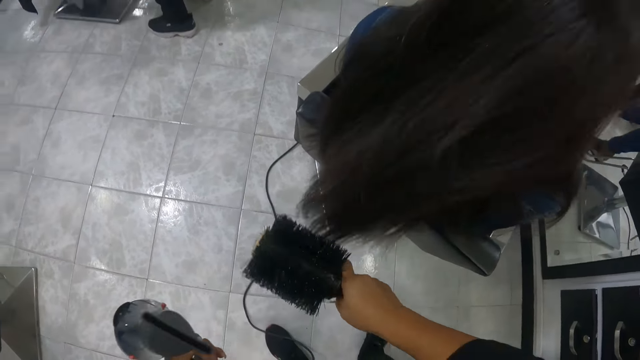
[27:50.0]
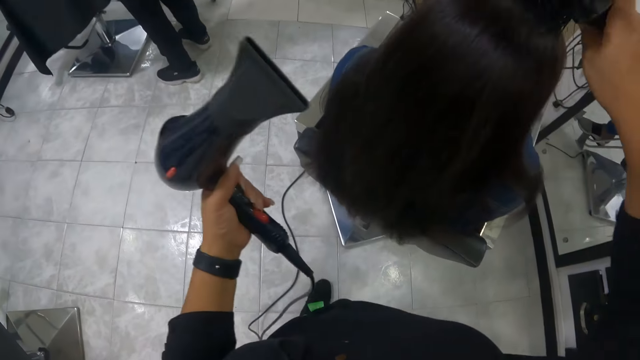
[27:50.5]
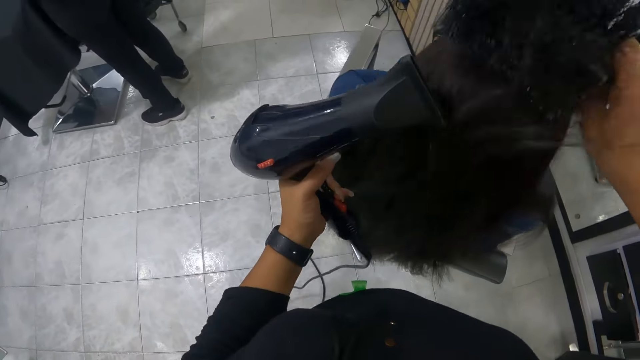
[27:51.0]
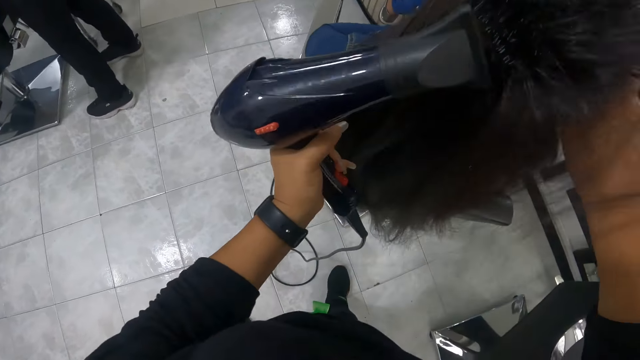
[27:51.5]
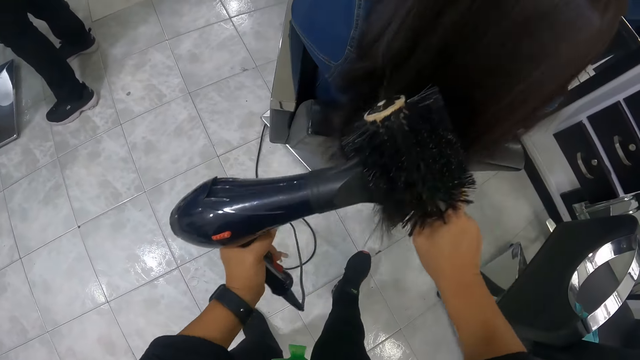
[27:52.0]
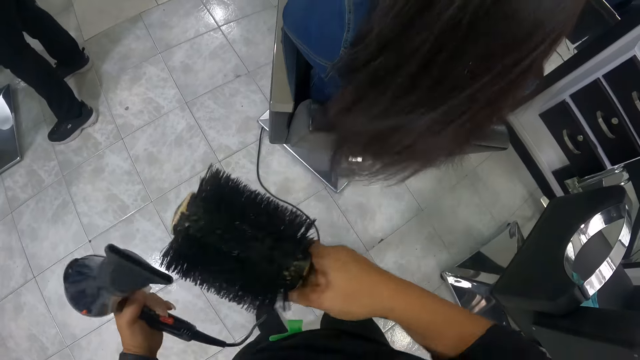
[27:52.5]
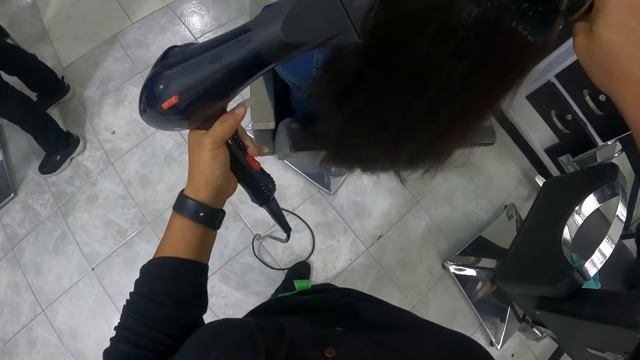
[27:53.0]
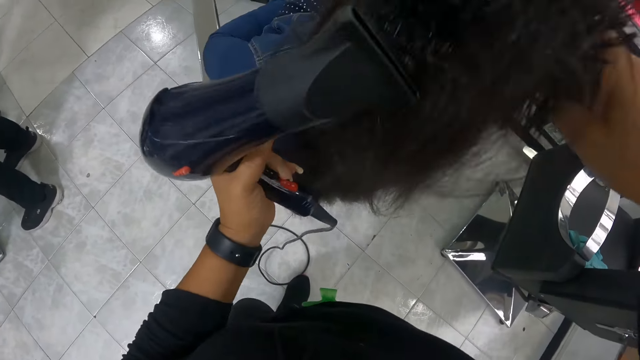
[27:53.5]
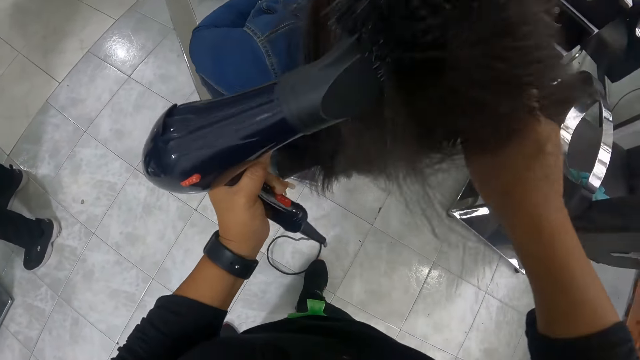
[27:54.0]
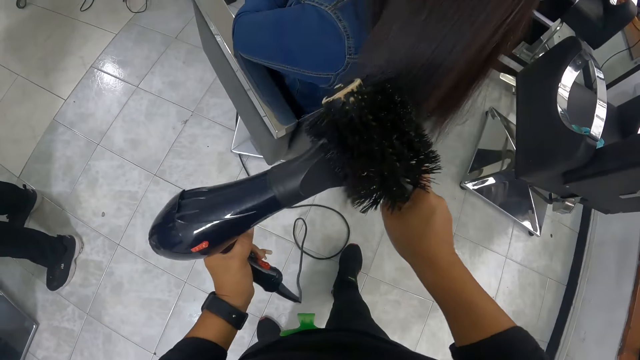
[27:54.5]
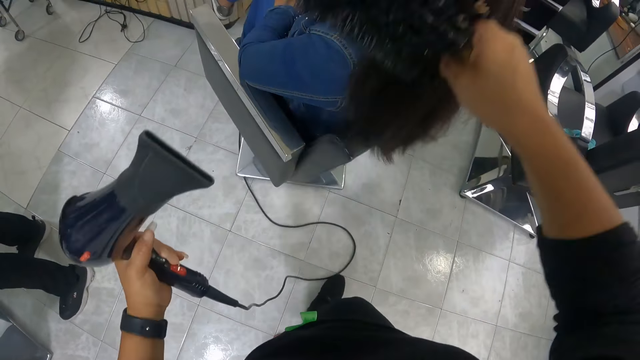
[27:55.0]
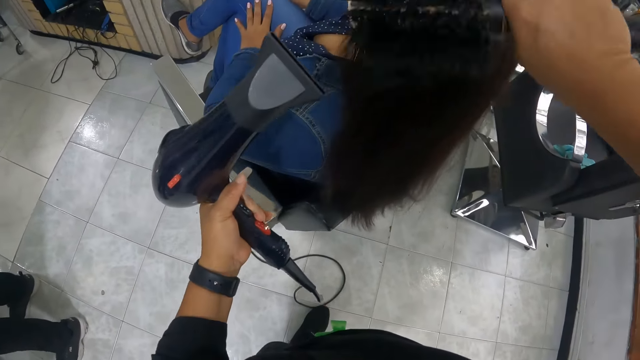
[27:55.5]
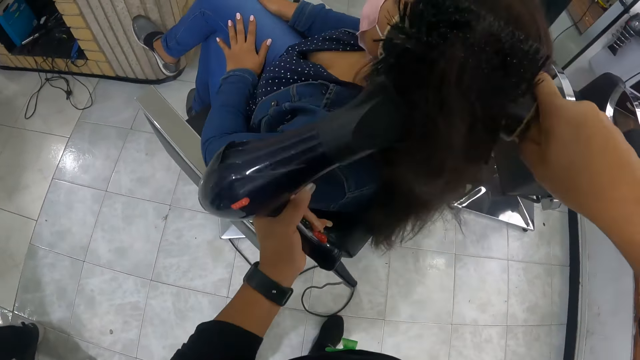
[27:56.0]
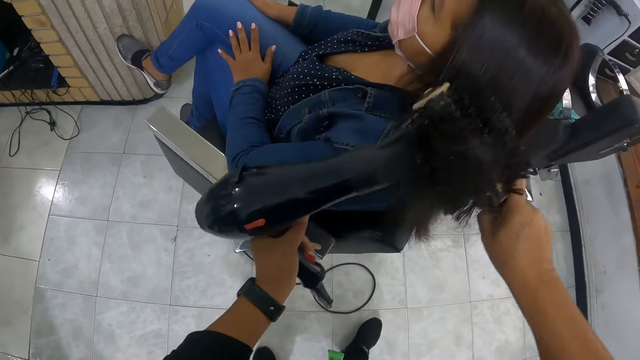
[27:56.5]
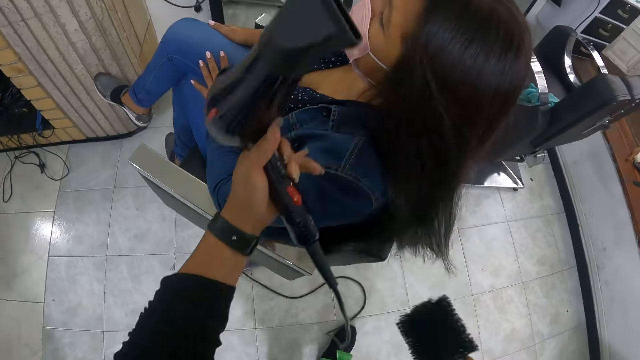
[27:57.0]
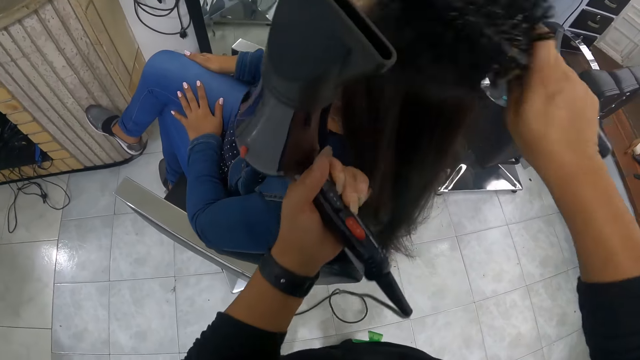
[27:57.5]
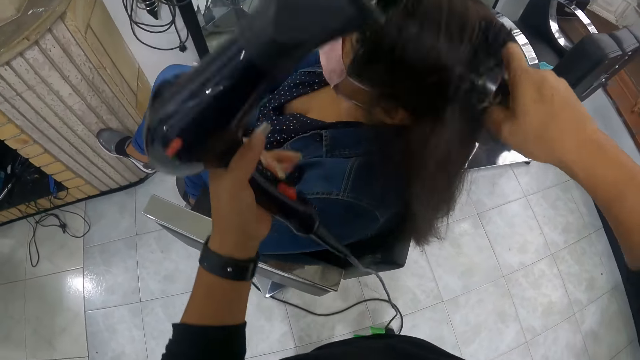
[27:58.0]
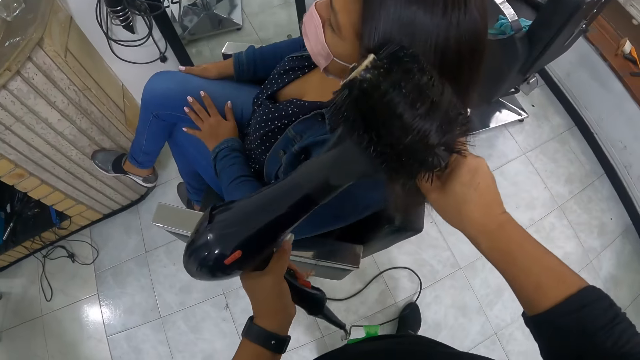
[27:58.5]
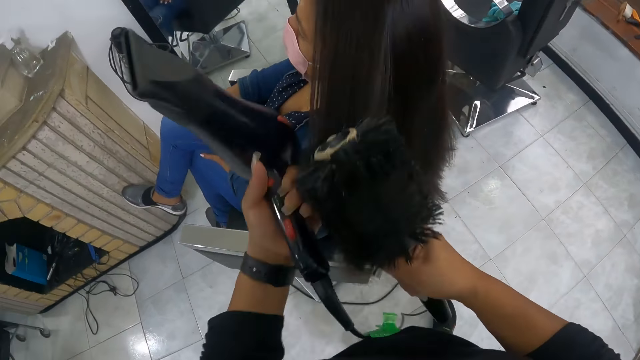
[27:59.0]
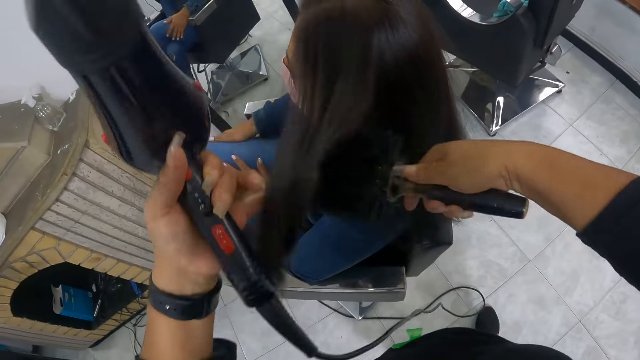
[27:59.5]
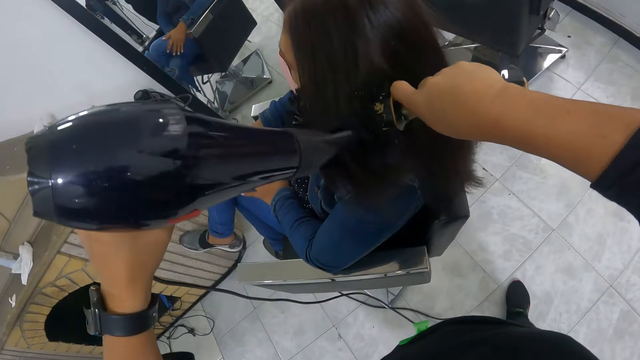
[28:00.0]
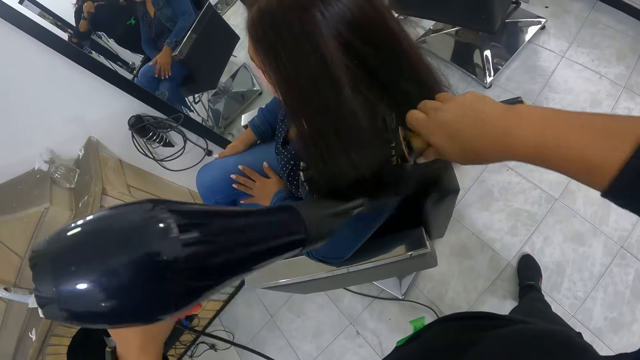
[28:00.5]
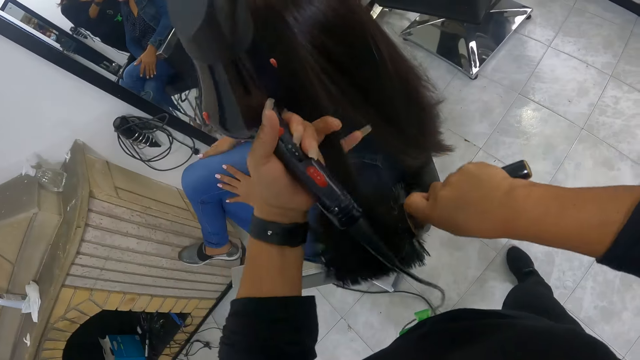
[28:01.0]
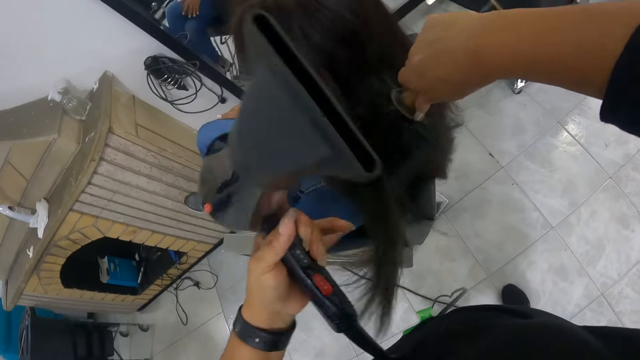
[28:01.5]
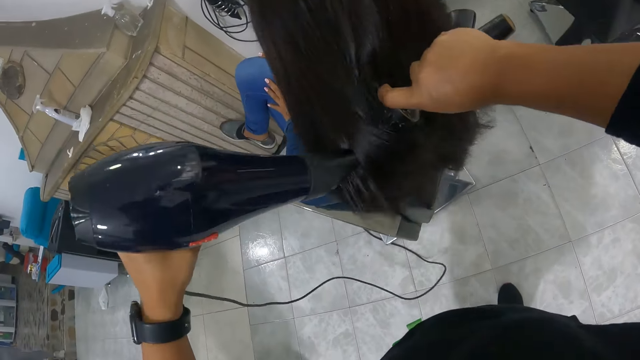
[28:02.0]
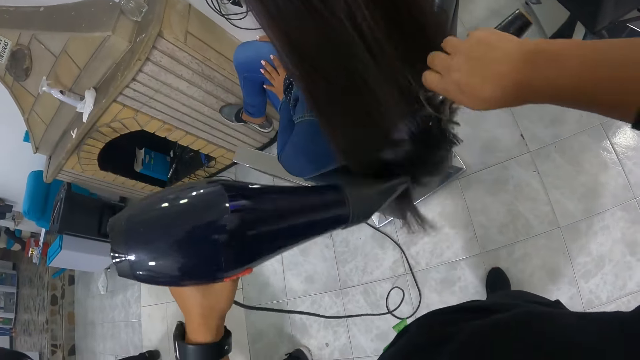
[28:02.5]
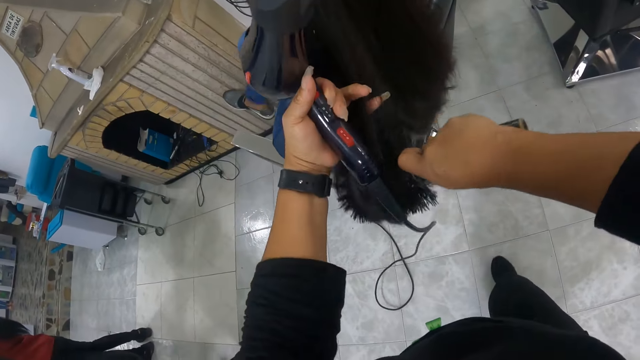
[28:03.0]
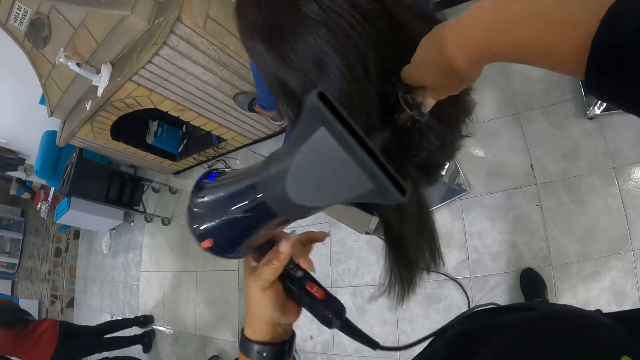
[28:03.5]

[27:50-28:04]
The camera wearer straightens hair with a blow-dryer. They hold hair with a hair brush. They straighten hair with the blow-dryer. They hold hair with the hair brush. They straighten hair with the blow-dryer. They hold hair with the hair brush. They straighten hair with the blow-dryer. They hold hair with the hair brush. They straighten hair with the blow-dryer. They hold hair with the hair brush. They straighten hair with the blow-dryer. They hold hair with the hair brush. They straighten hair with the blow-dryer.

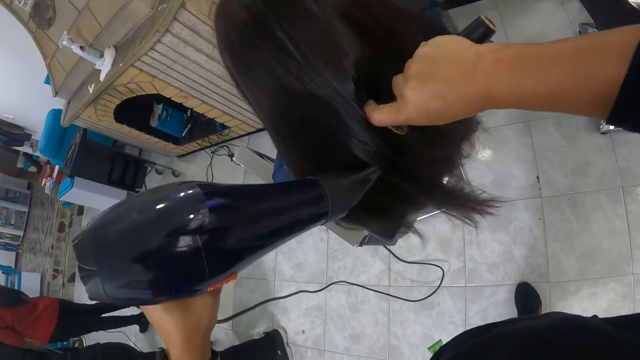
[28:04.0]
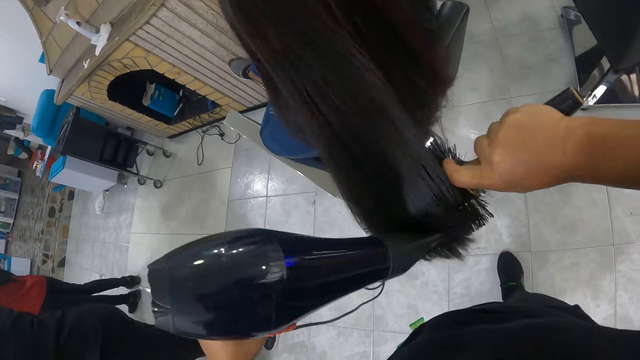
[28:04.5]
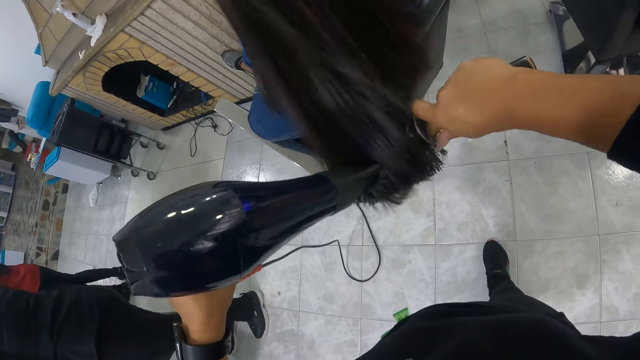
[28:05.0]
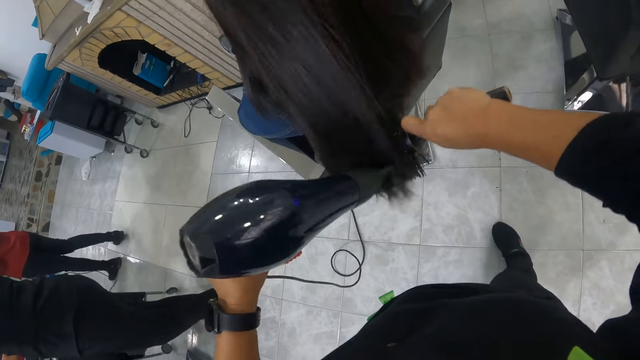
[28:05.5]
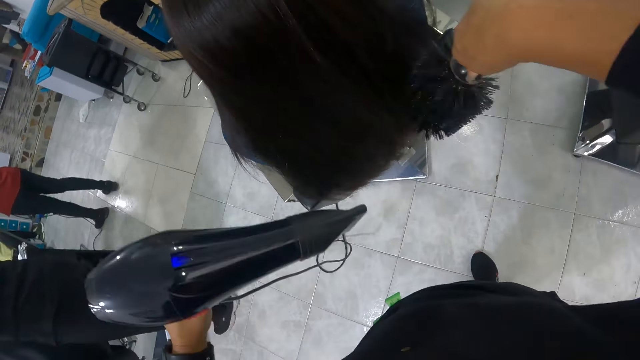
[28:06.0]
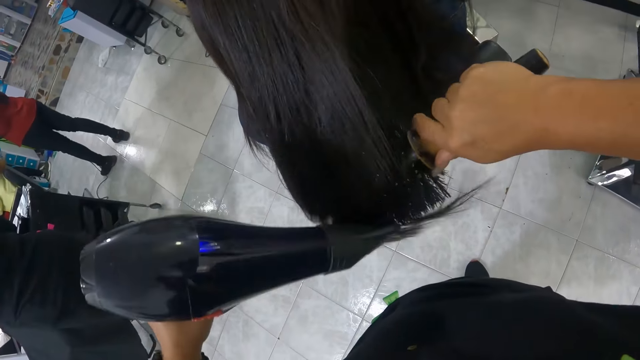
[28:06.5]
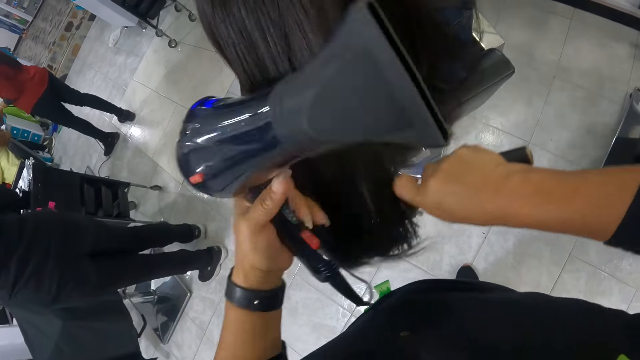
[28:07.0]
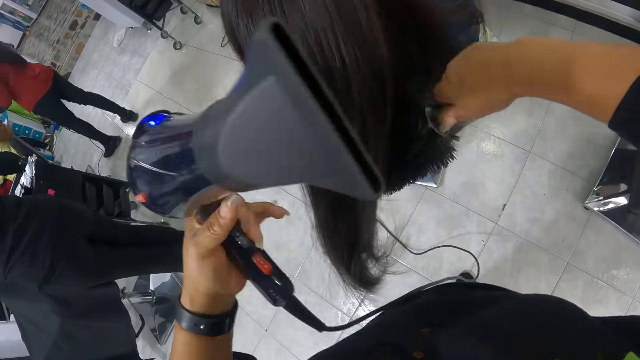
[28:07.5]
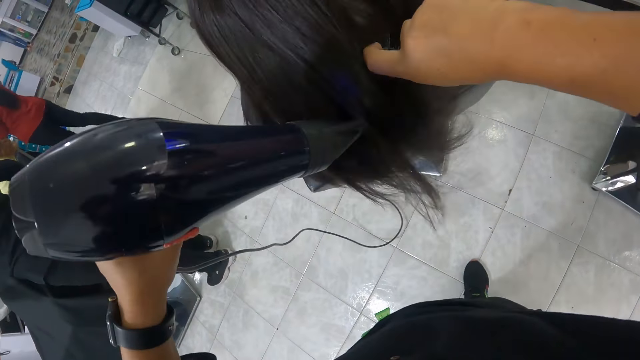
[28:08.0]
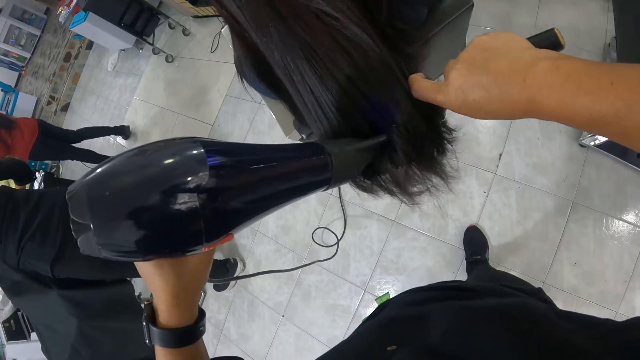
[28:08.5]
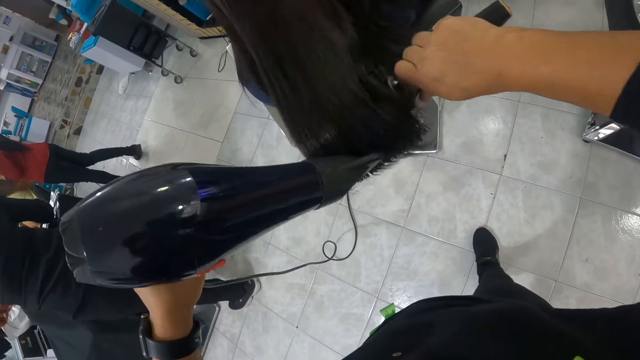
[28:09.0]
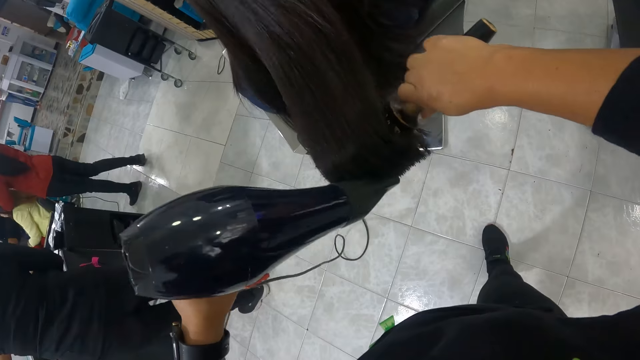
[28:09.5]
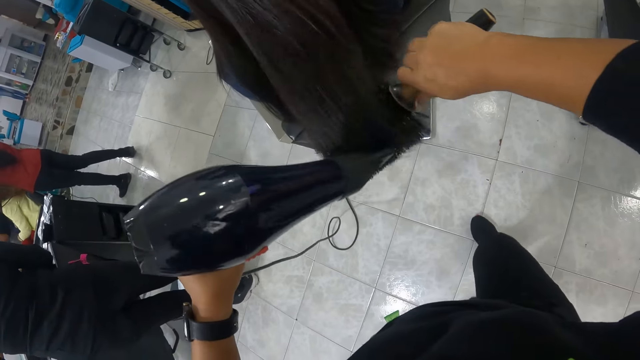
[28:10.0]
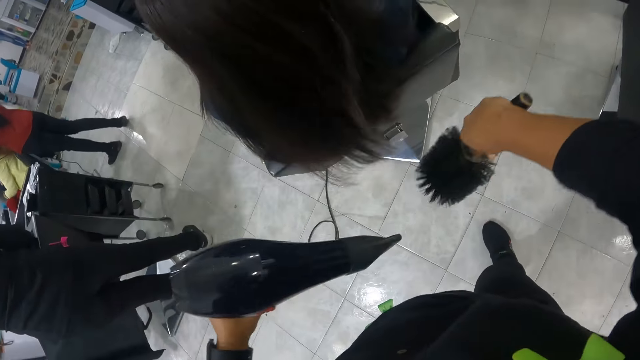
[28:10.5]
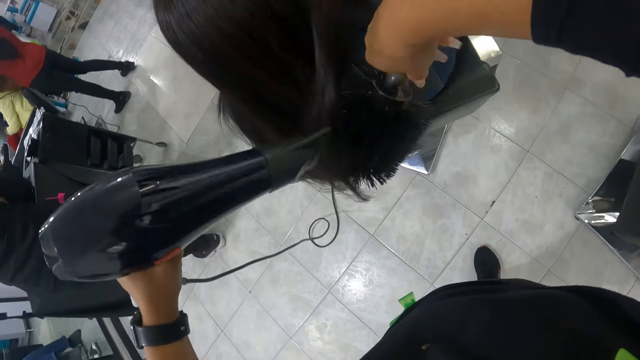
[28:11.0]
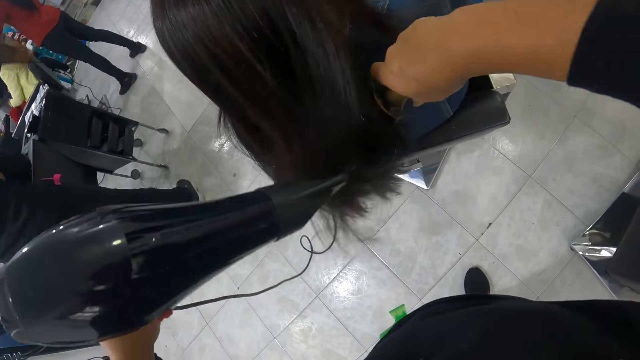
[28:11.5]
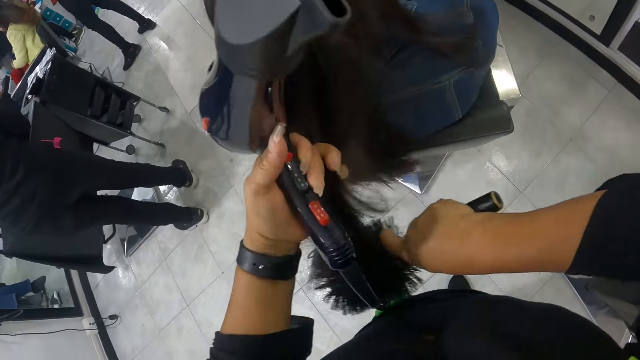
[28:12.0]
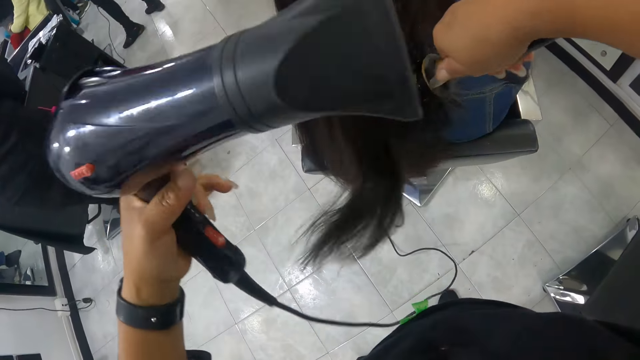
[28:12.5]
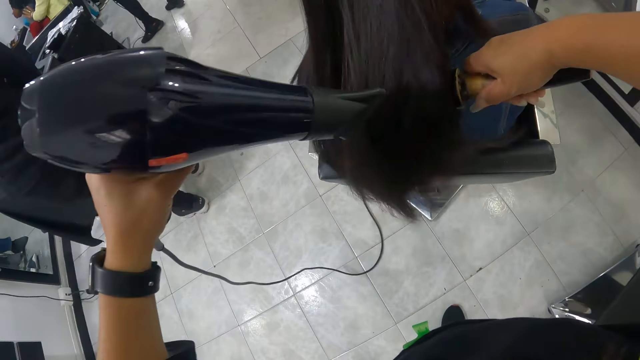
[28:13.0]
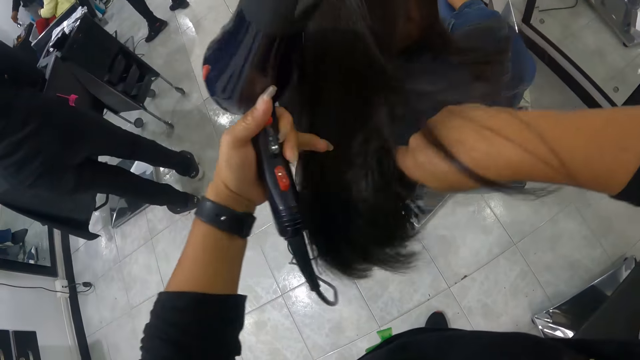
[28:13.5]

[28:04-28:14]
The camera wearer holds hair with a hair brush. They straighten hair with a blow-dryer. They hold hair with the hair brush. They straighten hair with the blow-dryer. They move around a room. They hold hair with the hair brush. They straighten hair with the blow-dryer.
